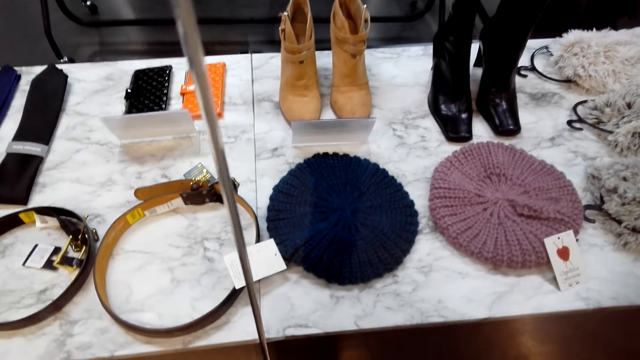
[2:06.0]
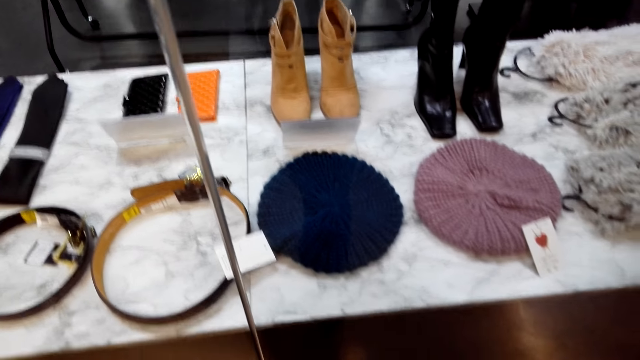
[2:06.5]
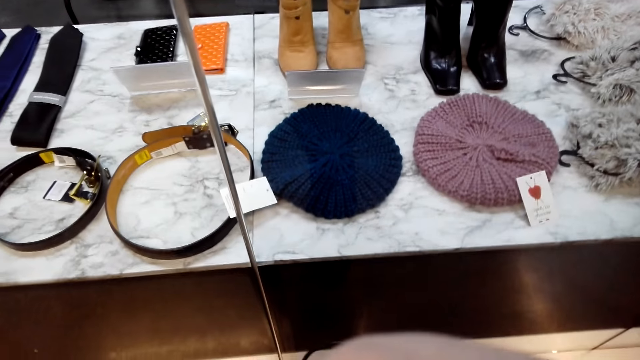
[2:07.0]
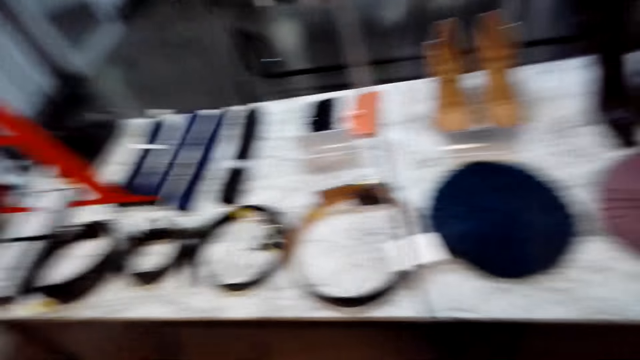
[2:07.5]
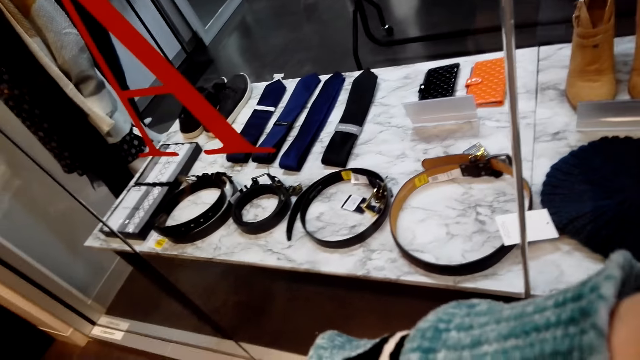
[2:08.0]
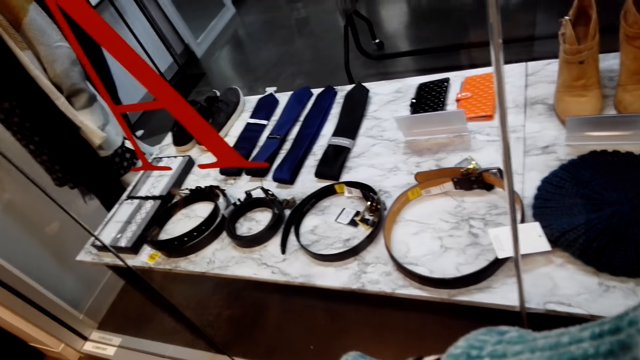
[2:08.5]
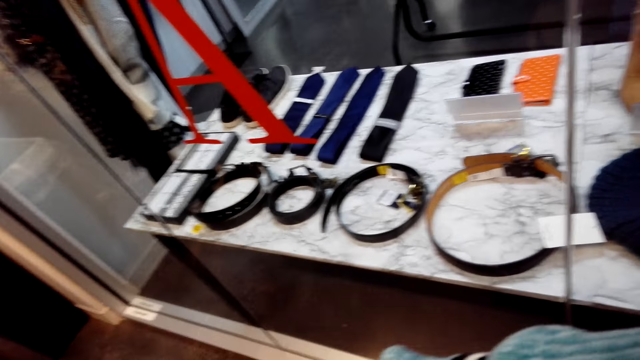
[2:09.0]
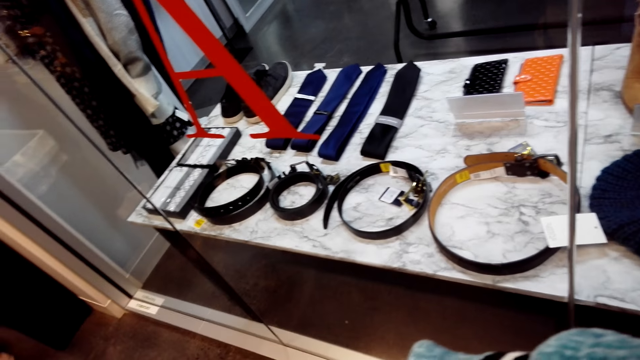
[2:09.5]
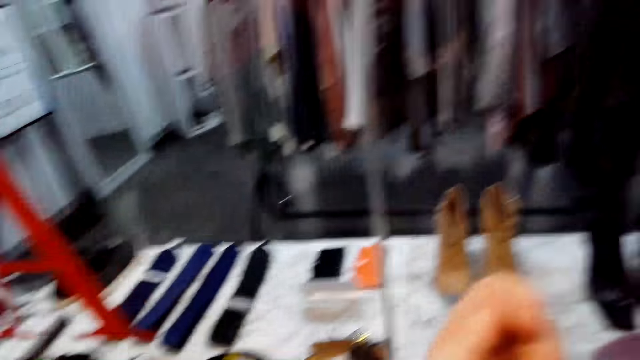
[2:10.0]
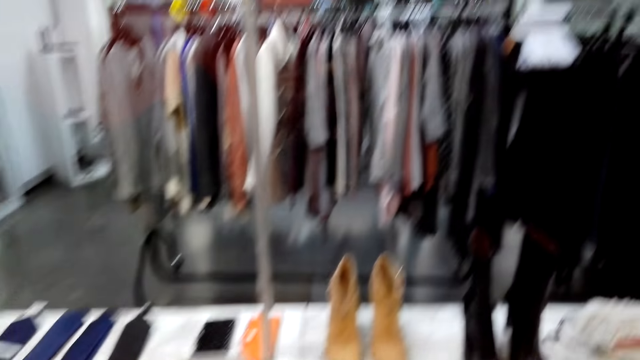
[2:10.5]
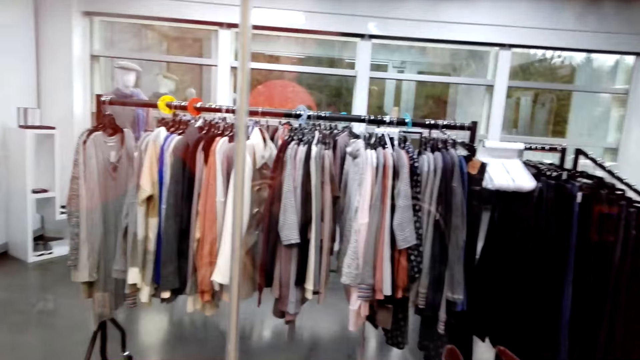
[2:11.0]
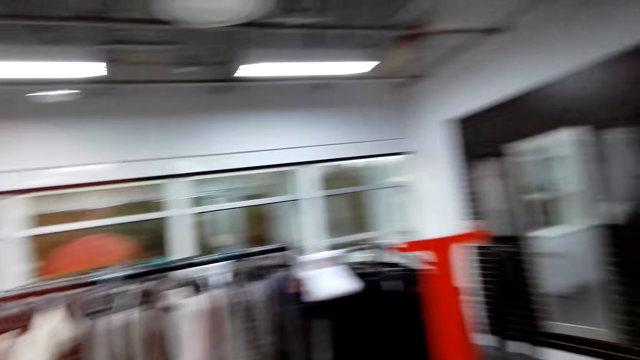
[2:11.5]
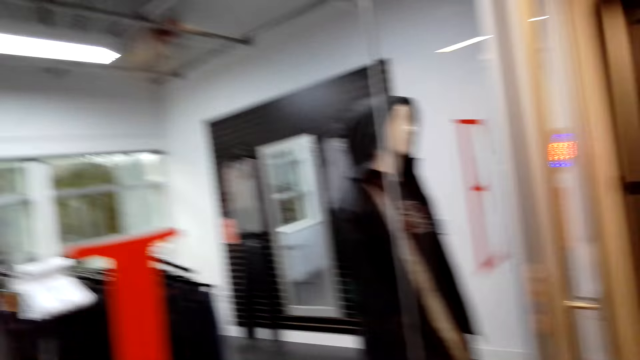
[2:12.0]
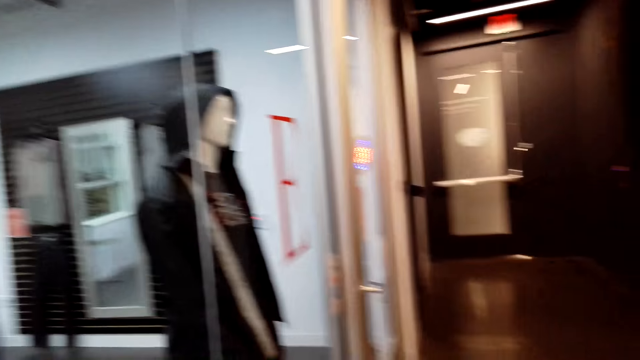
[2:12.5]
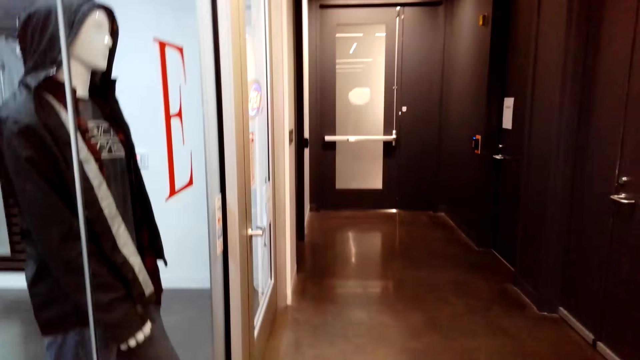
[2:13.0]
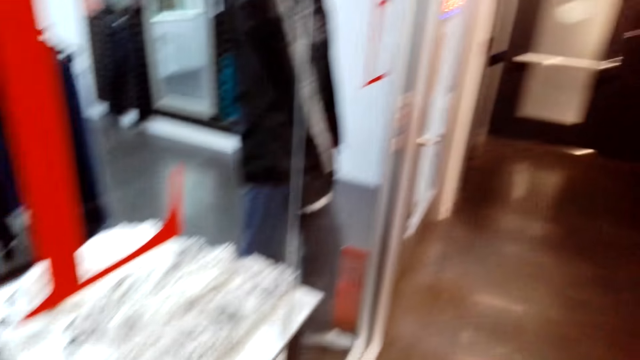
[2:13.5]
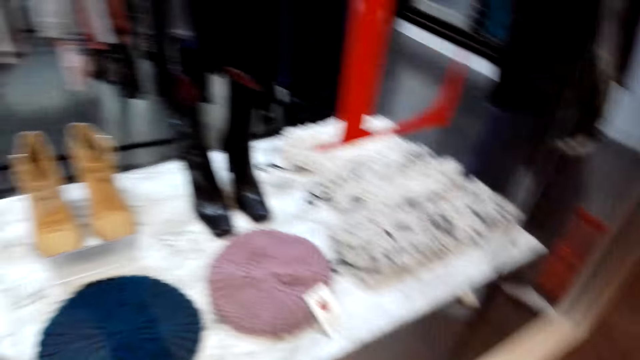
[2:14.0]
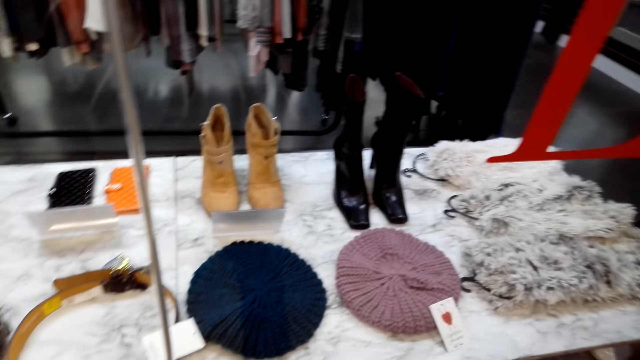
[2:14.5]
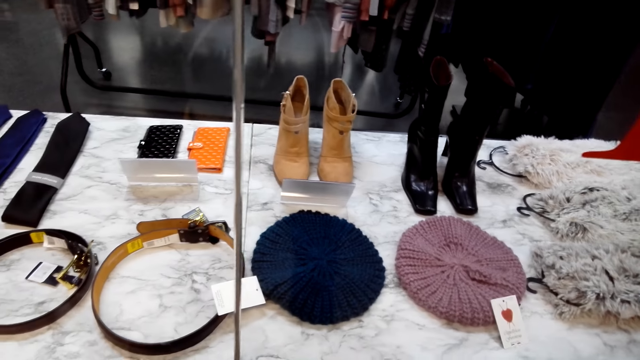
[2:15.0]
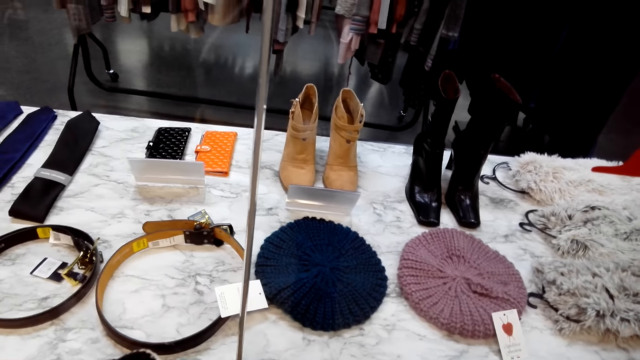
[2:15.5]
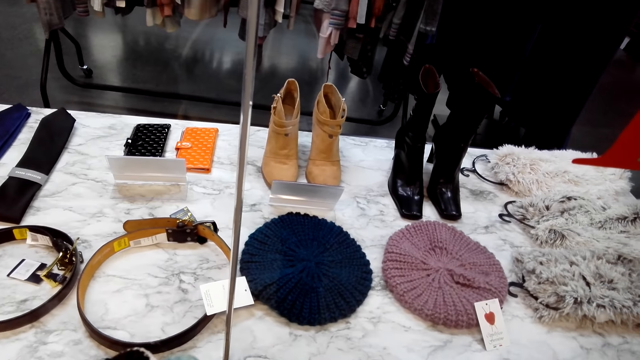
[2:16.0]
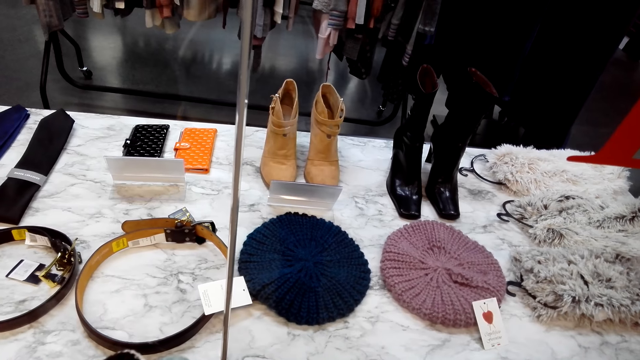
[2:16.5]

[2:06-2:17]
The camera wearer moves the hand. They walk in the room.

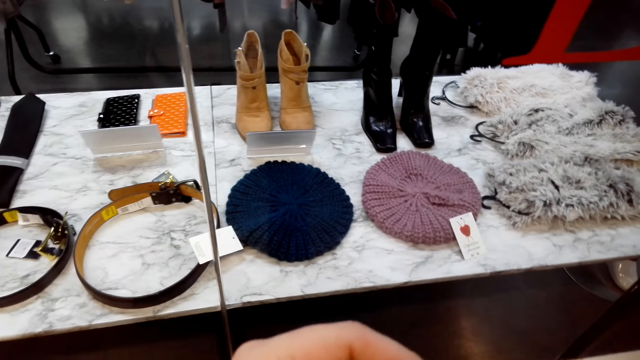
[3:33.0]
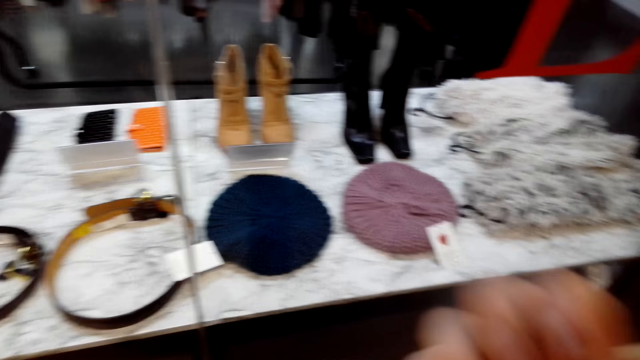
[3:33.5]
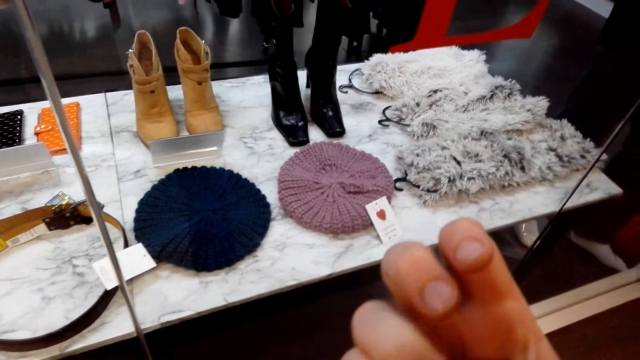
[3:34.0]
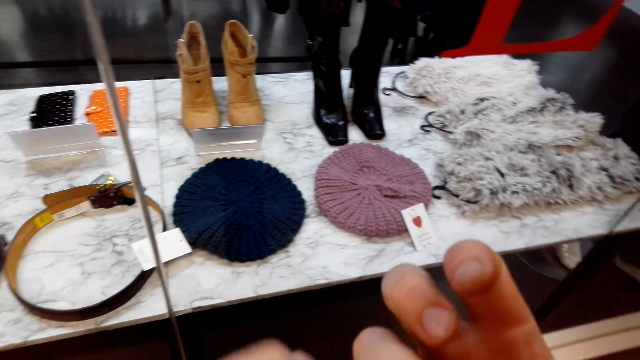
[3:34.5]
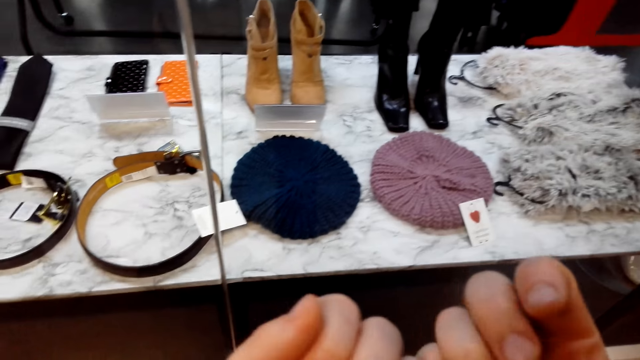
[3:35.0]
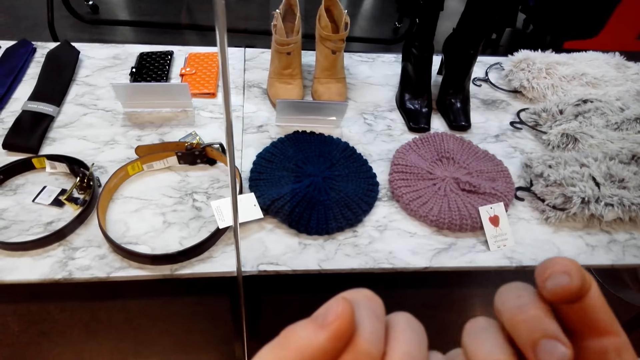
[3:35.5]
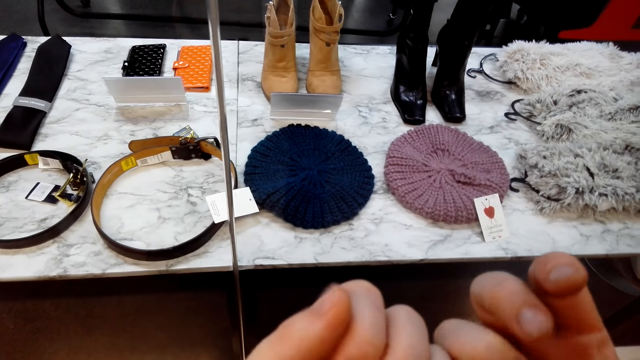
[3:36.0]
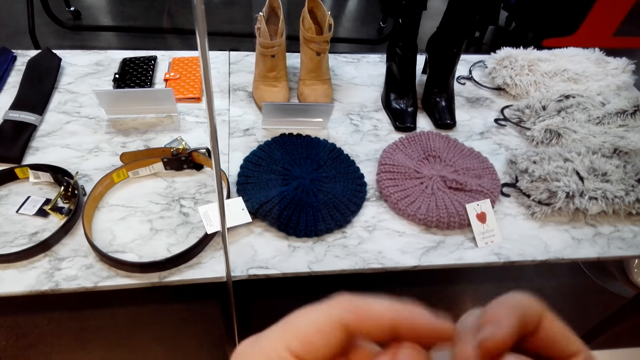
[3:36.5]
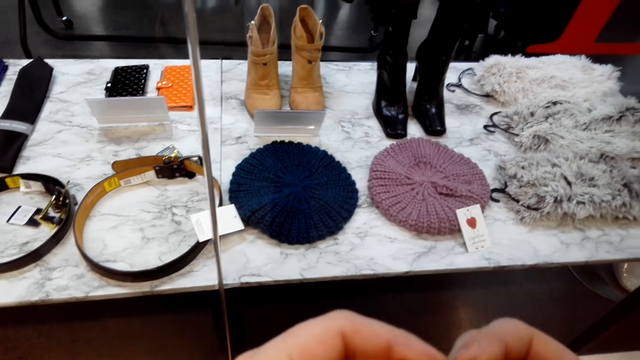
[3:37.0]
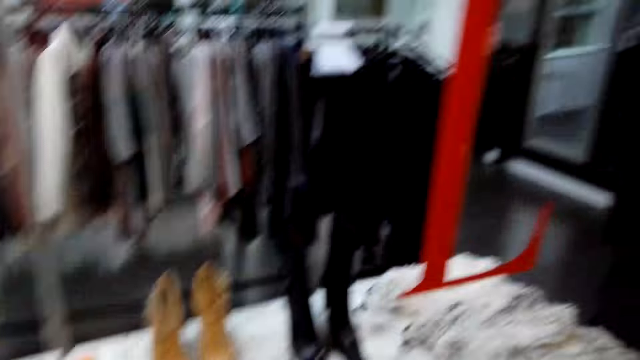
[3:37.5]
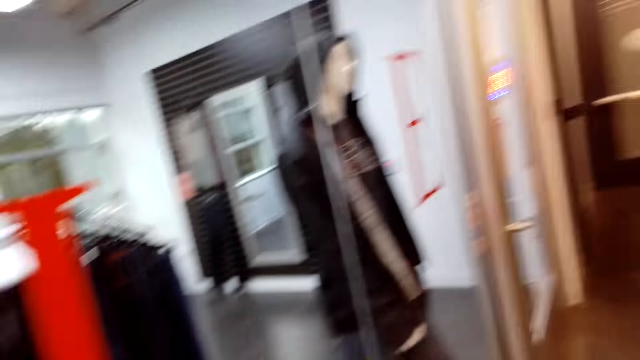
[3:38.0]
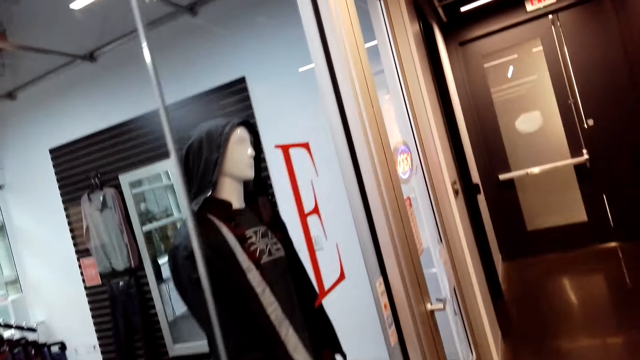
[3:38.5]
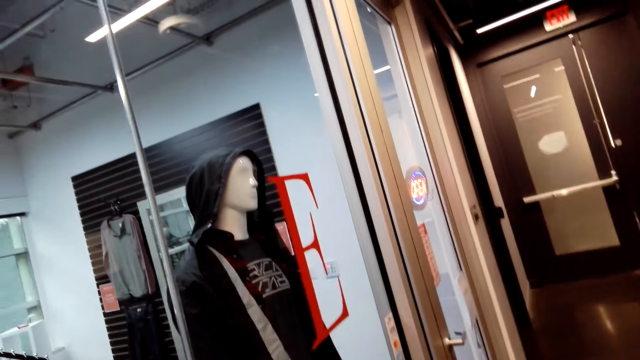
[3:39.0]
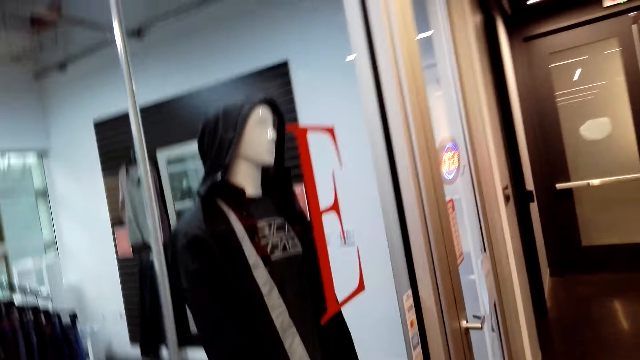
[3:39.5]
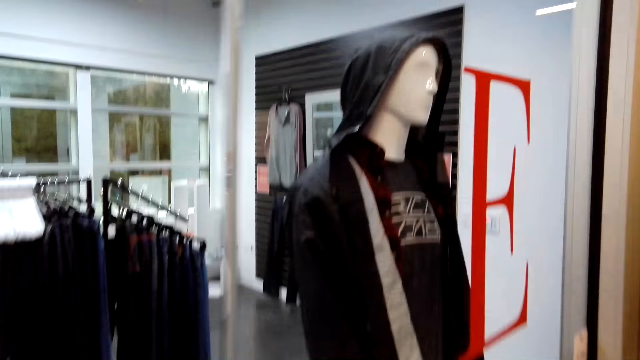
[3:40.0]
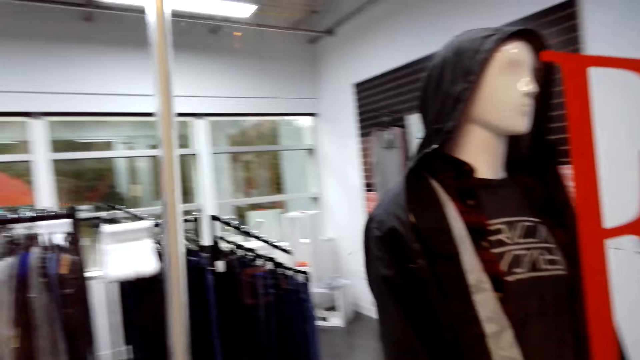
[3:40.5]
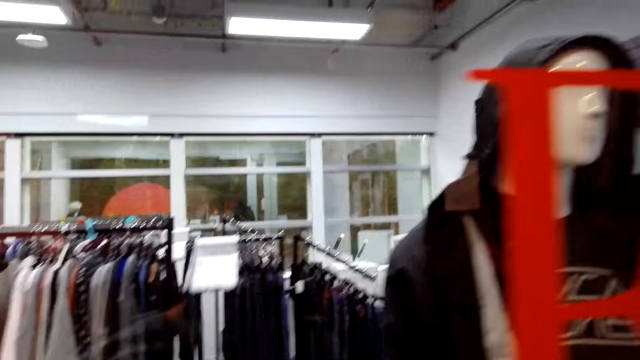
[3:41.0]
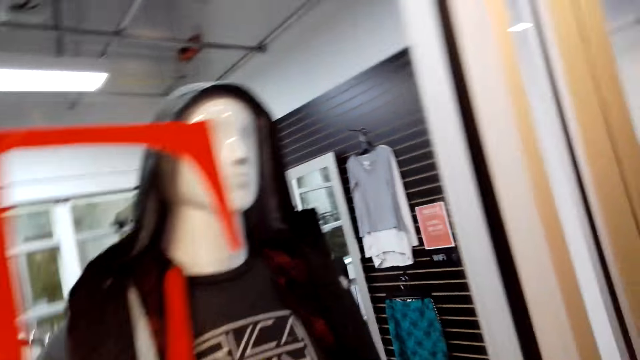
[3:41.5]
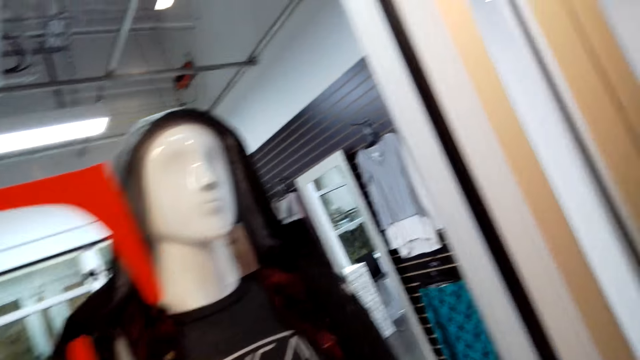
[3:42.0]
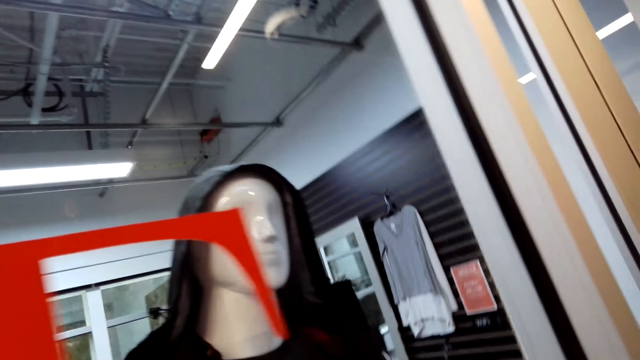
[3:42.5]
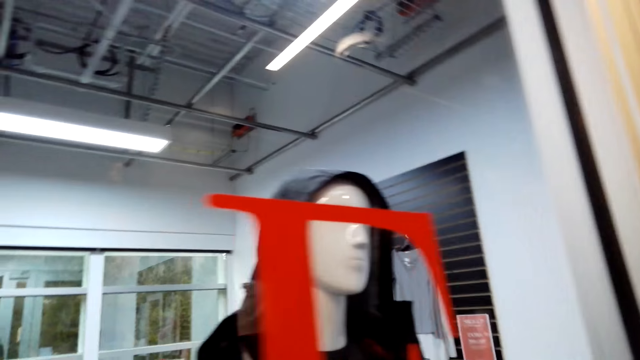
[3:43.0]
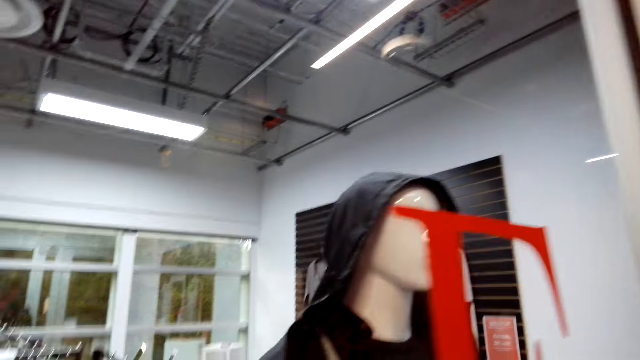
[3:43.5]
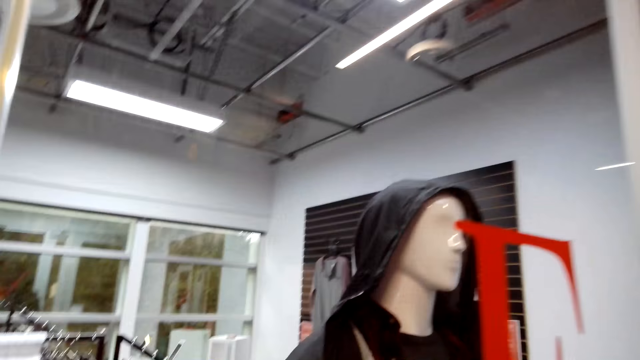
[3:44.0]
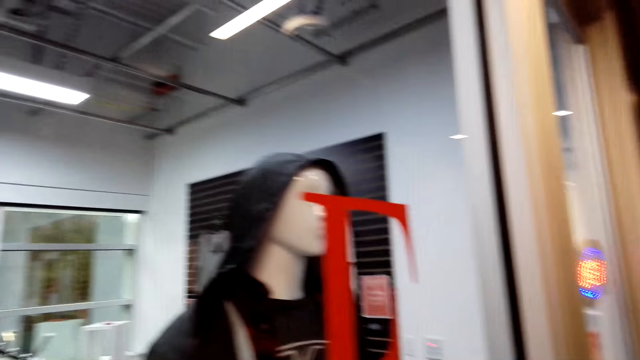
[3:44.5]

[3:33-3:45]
The camera wearer checks the nails. They walk in the room and look around.
